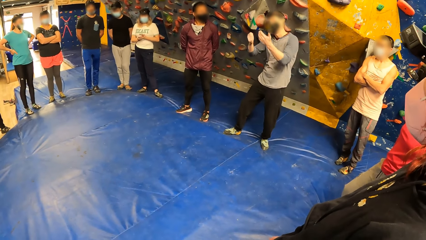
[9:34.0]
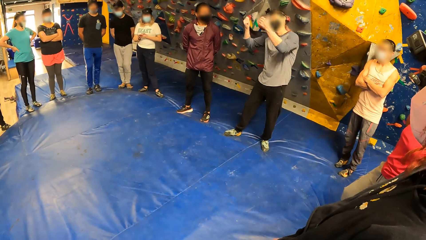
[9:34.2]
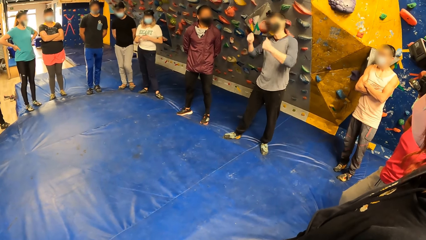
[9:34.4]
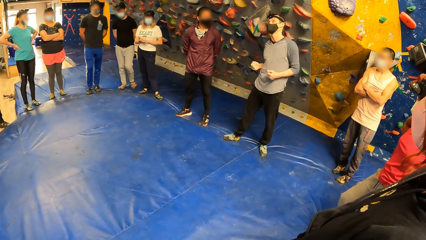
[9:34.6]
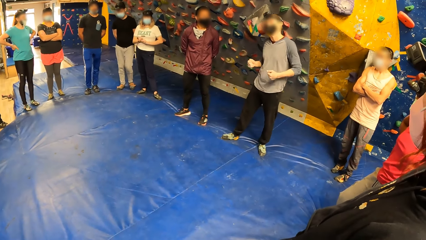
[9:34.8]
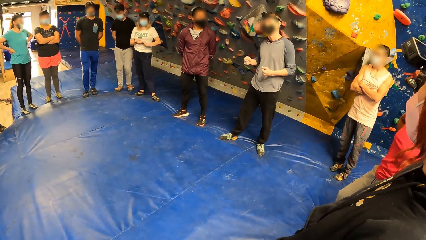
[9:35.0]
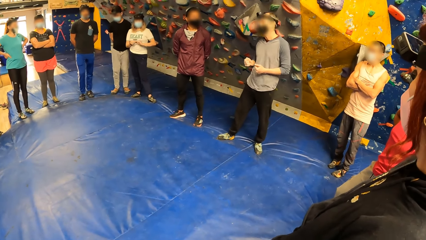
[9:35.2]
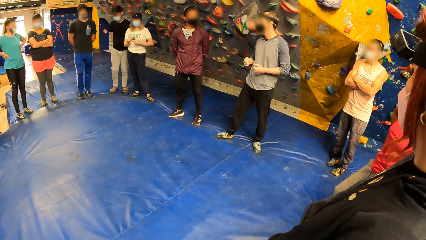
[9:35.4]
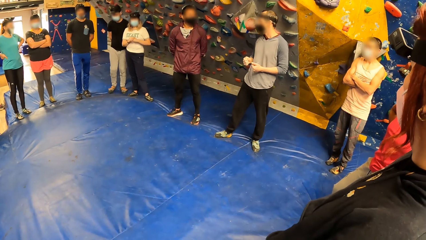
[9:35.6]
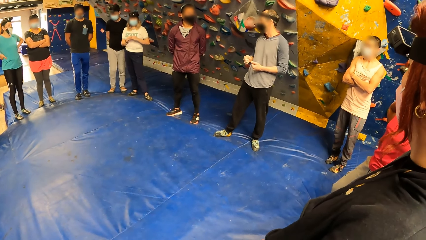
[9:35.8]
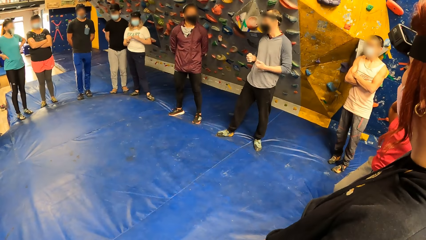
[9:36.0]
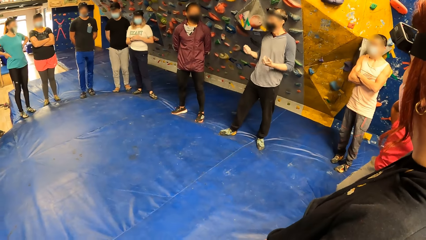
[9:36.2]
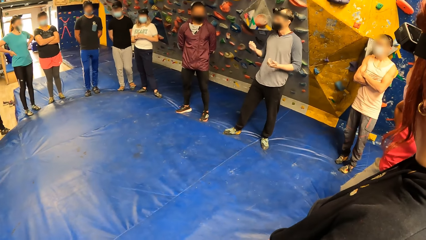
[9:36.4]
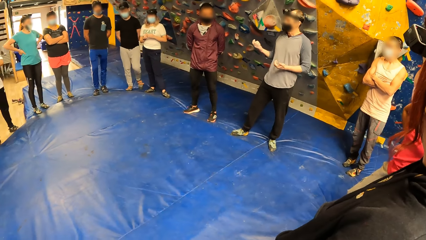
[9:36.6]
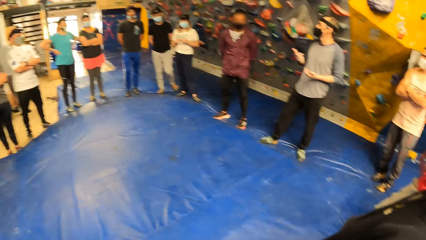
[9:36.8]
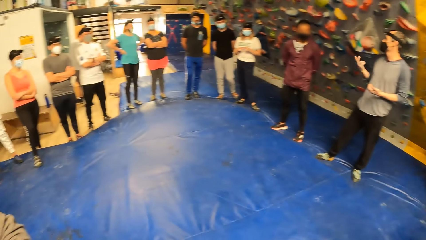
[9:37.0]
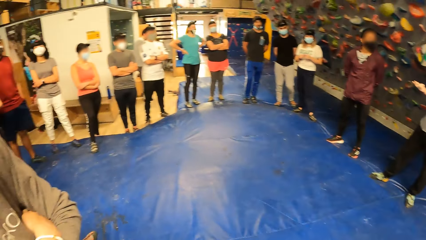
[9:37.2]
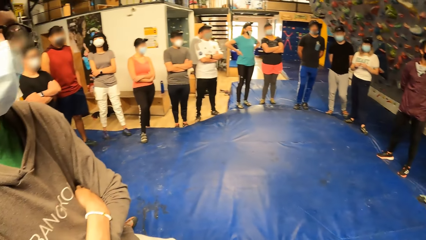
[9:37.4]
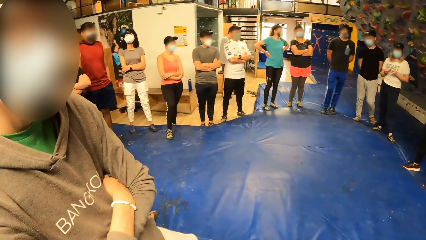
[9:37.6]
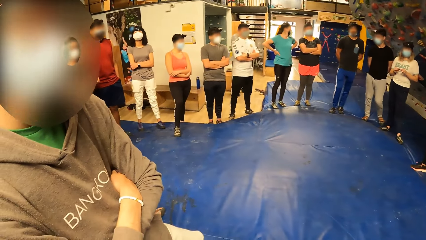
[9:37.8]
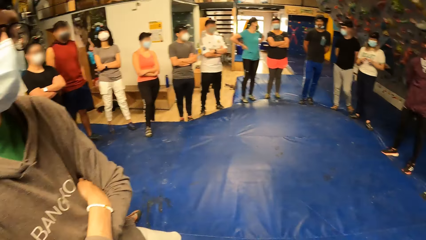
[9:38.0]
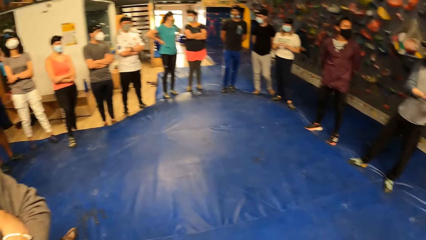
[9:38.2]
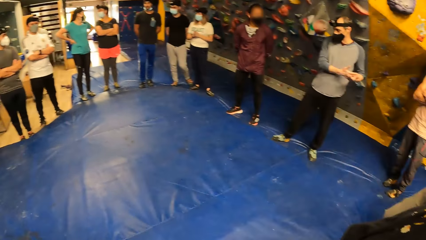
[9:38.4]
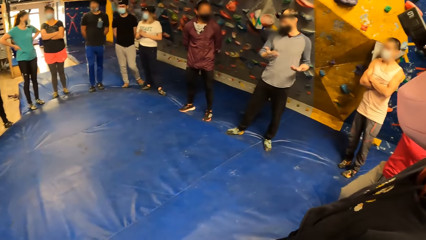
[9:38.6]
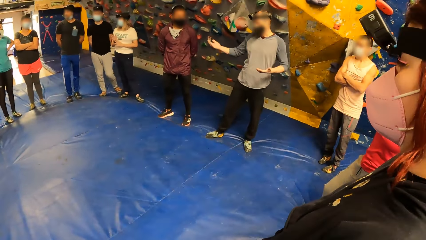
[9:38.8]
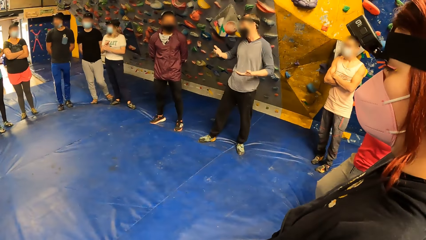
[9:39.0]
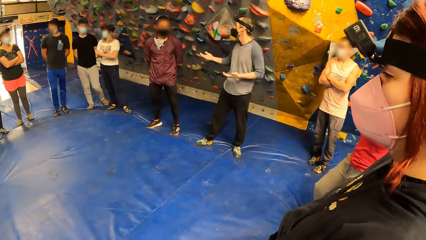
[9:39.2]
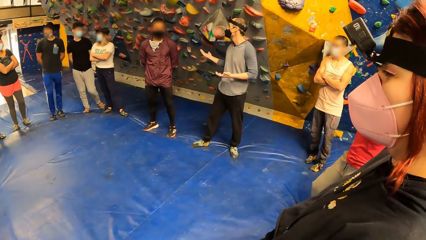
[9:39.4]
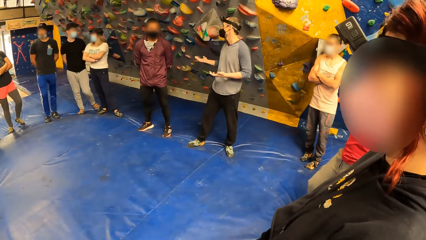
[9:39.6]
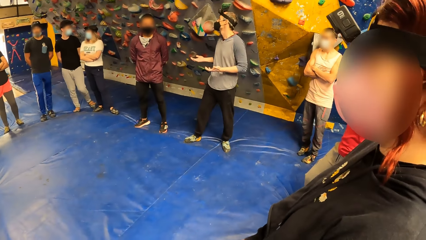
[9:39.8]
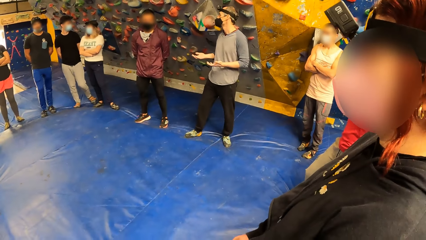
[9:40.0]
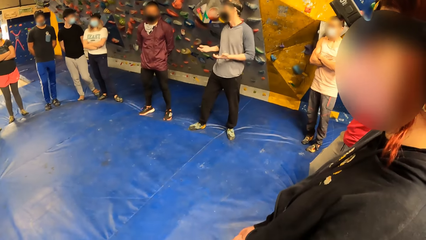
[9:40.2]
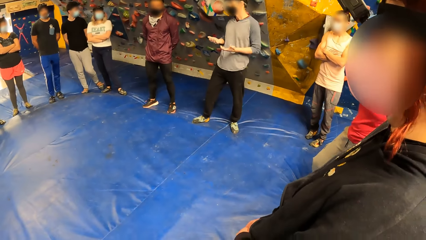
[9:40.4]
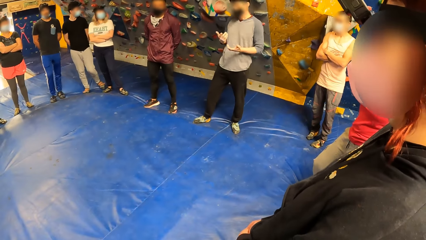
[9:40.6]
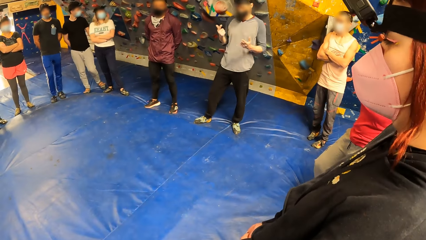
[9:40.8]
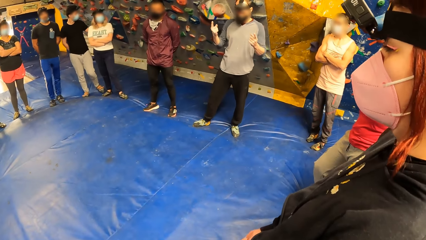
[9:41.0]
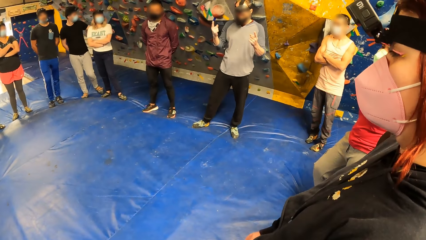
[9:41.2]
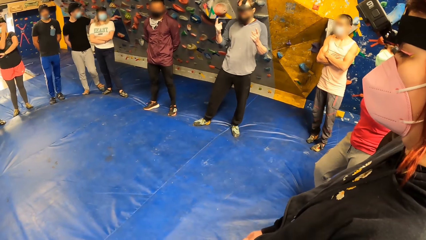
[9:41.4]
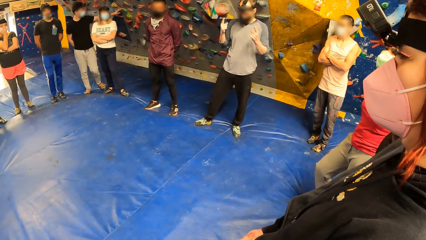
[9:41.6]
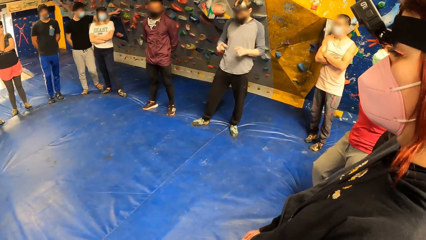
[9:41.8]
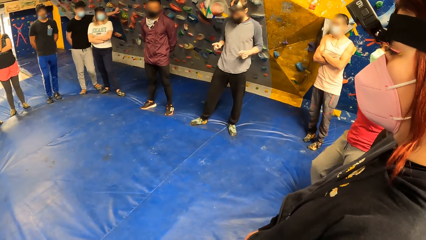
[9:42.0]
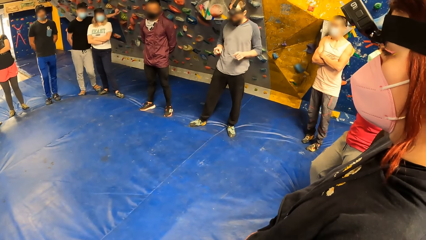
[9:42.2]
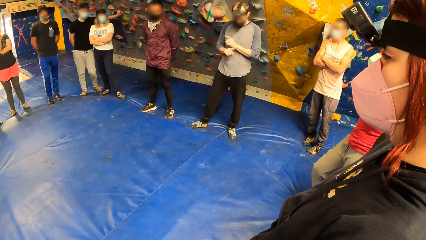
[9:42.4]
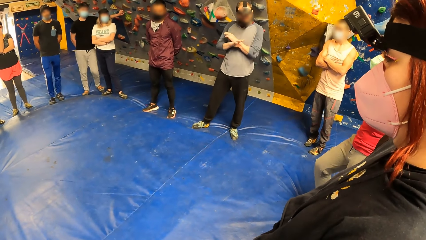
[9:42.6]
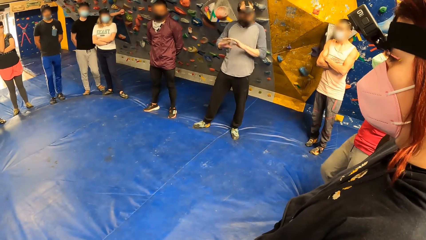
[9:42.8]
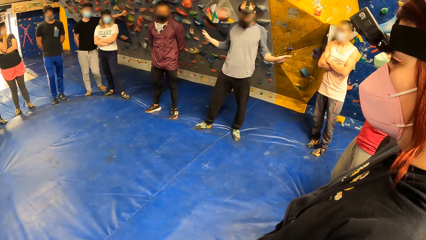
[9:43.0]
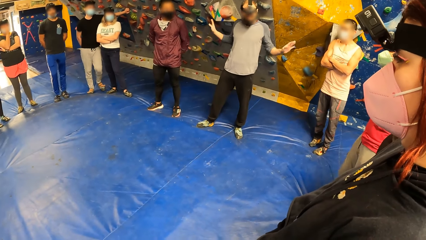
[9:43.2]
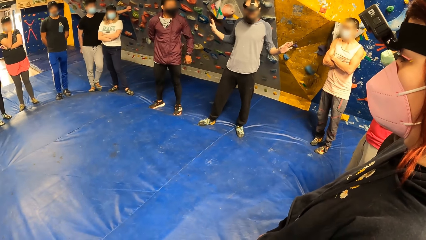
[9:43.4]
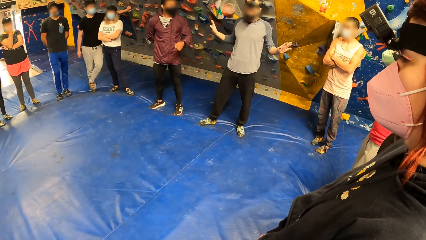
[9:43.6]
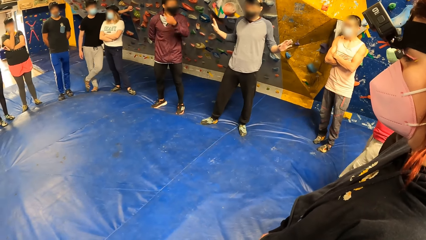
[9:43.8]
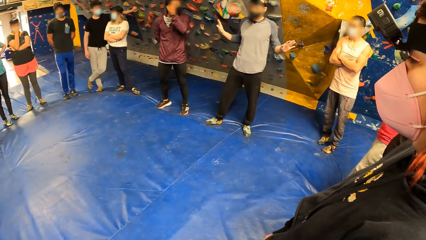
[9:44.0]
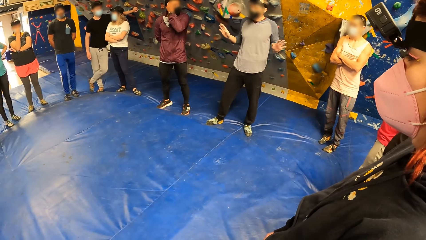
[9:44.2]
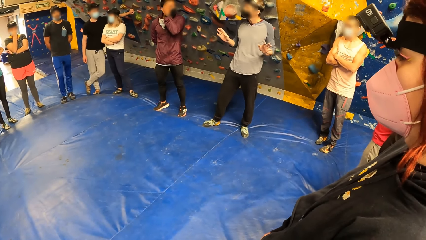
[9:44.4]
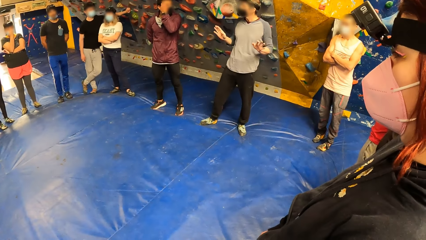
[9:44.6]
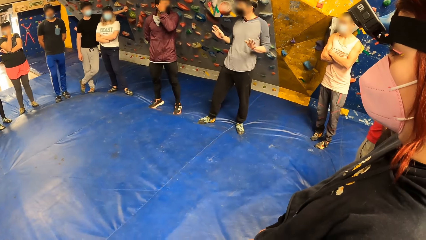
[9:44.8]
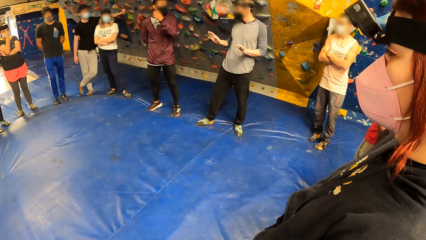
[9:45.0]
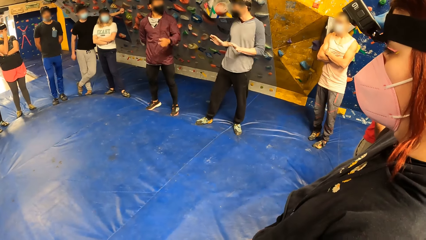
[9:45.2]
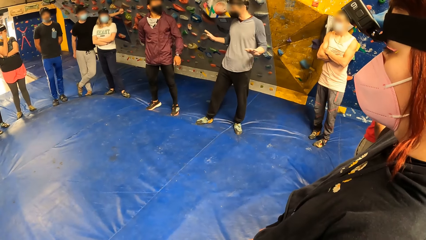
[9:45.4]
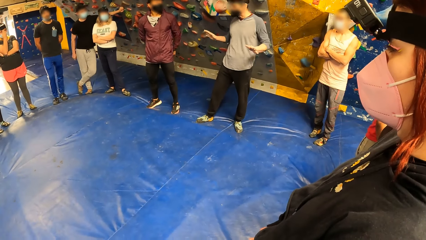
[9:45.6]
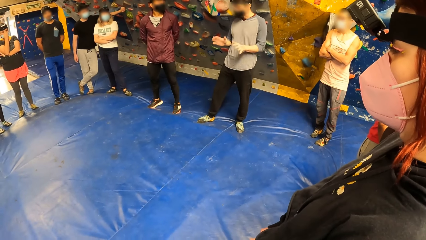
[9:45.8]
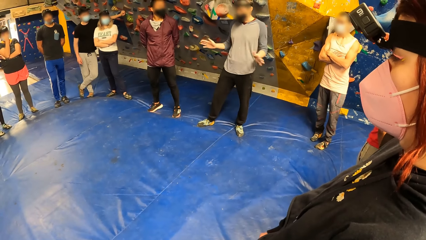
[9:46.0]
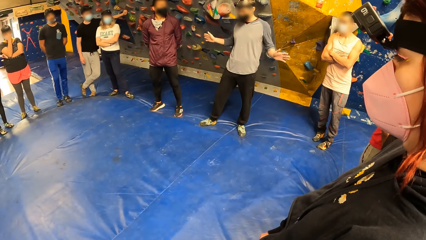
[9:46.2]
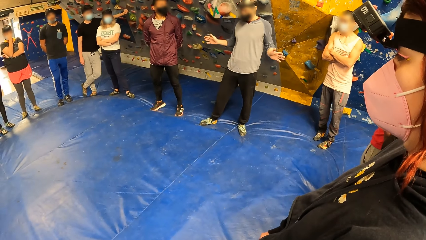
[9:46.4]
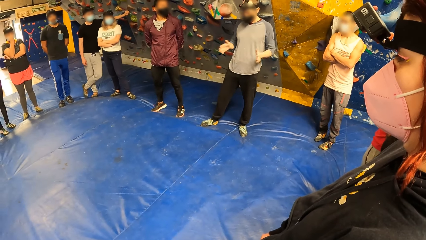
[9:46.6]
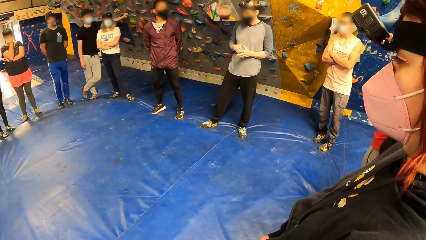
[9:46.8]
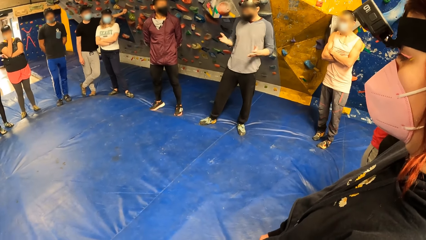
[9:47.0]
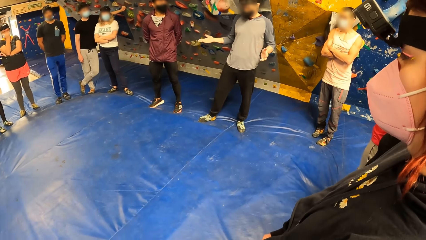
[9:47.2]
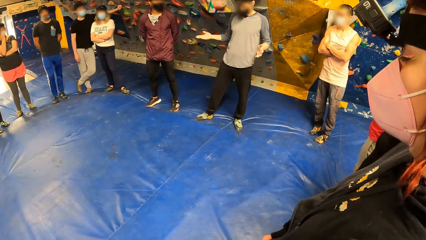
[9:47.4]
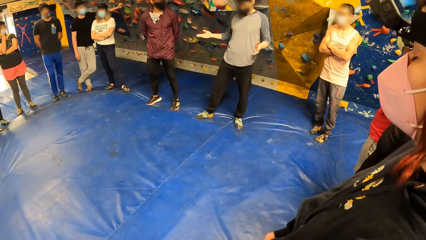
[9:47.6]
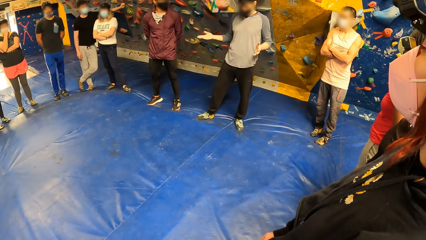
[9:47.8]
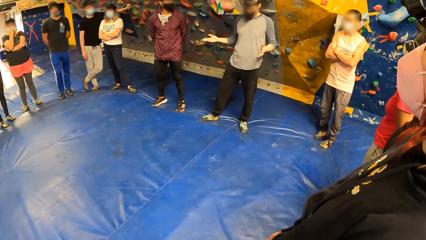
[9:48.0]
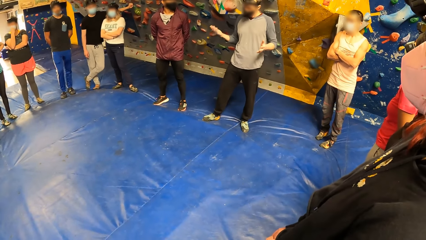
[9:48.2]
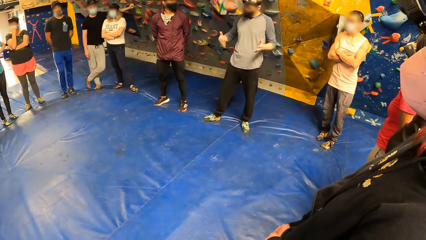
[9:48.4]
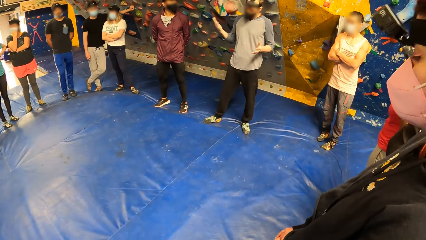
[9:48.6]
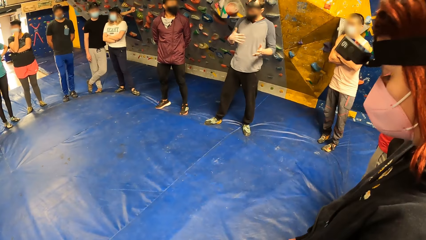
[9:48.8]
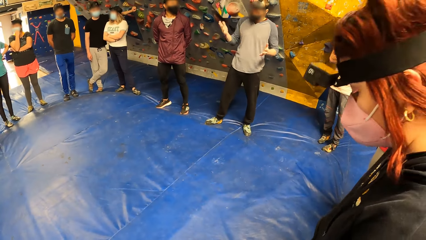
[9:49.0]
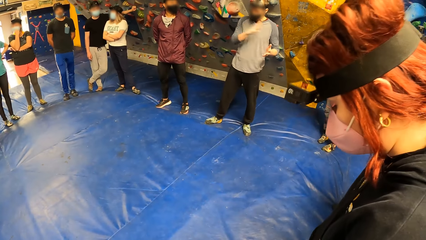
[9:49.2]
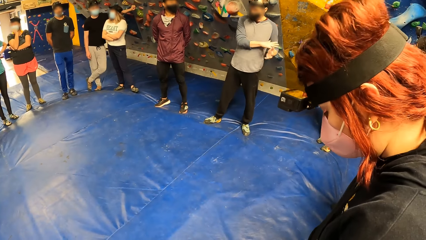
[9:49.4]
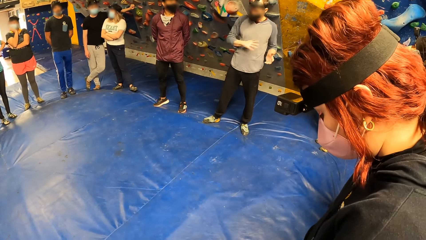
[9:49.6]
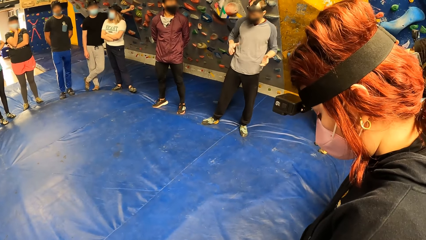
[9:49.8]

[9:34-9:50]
The camera wearer looks around. The man interacts.
